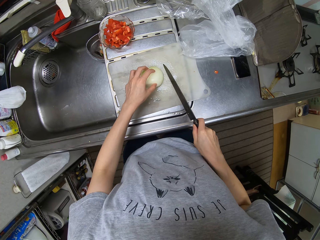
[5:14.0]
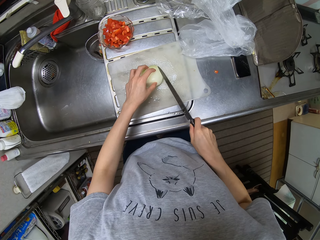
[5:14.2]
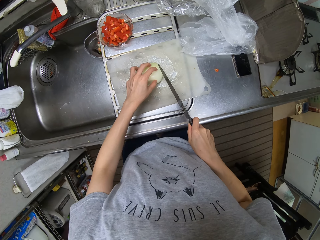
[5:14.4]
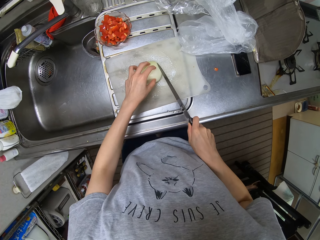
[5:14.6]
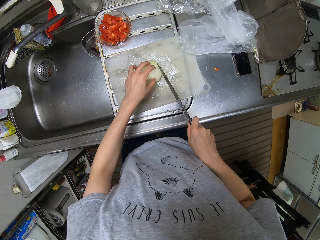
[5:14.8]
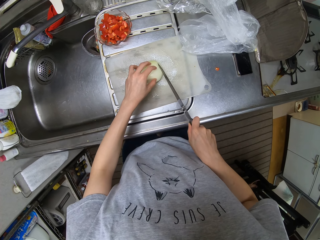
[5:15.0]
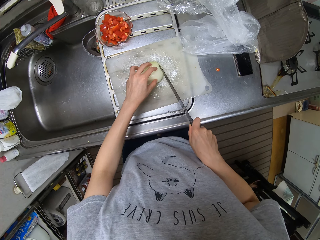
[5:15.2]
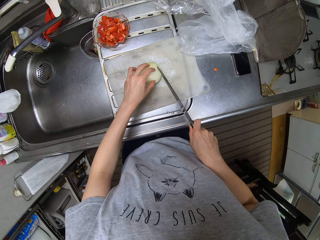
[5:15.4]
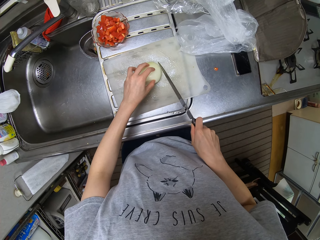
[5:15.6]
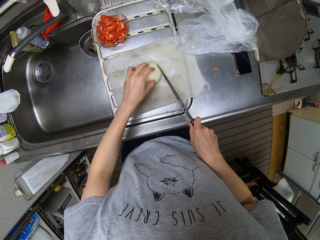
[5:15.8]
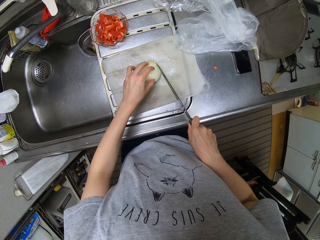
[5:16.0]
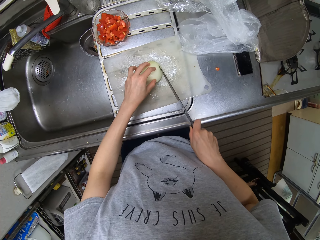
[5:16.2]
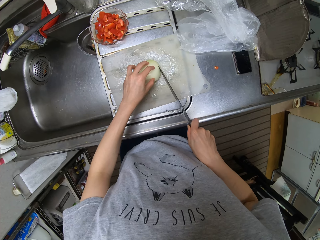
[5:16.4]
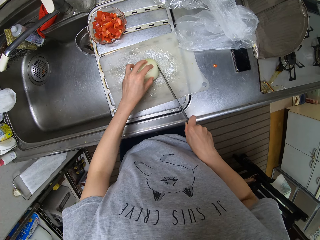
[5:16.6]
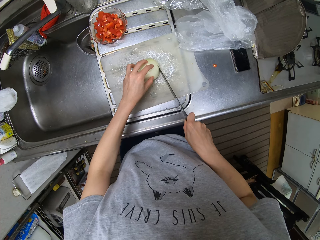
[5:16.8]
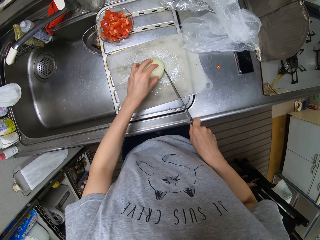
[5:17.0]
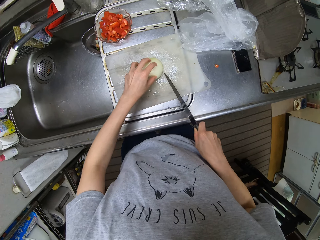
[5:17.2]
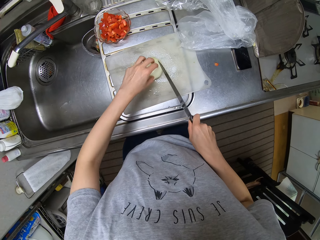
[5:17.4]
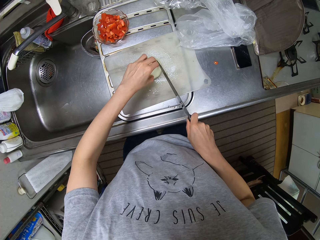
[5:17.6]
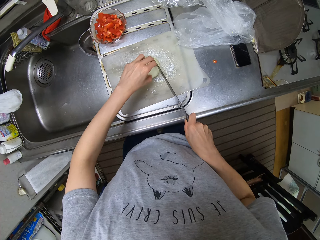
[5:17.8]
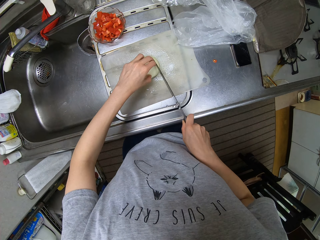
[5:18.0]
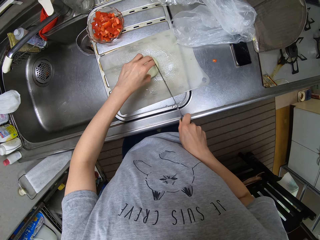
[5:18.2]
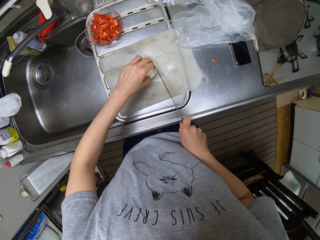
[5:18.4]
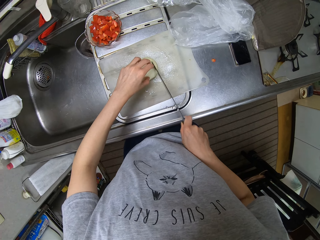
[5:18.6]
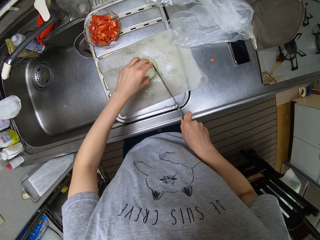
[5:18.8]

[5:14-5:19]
The camera wearer cuts the onion into smaller pieces.

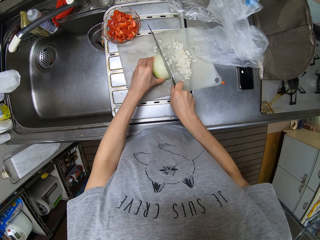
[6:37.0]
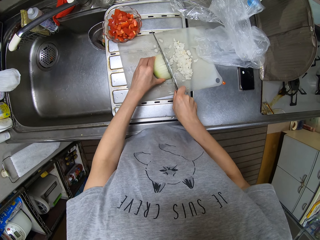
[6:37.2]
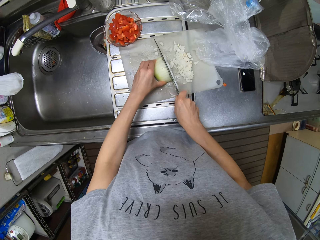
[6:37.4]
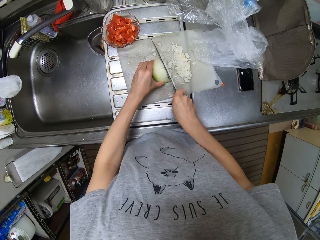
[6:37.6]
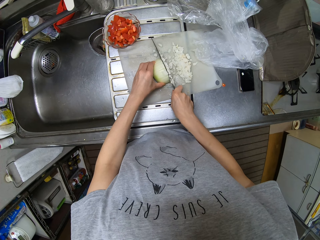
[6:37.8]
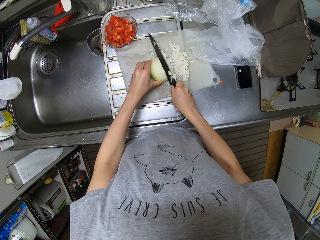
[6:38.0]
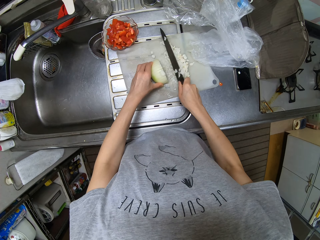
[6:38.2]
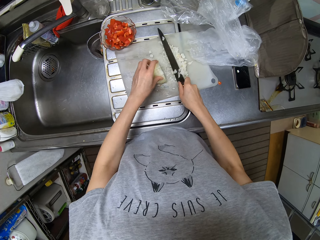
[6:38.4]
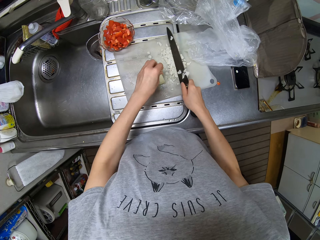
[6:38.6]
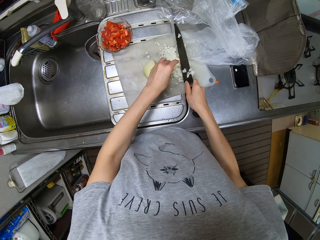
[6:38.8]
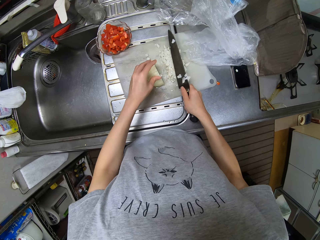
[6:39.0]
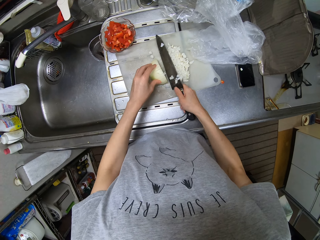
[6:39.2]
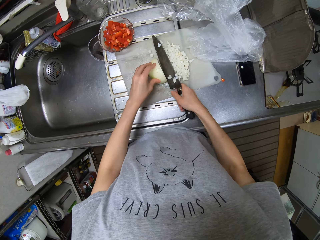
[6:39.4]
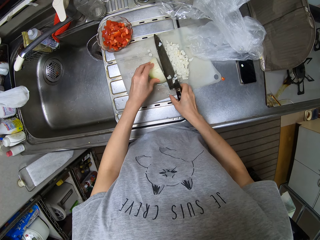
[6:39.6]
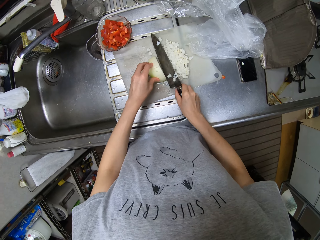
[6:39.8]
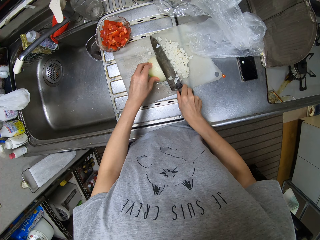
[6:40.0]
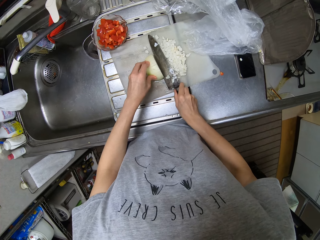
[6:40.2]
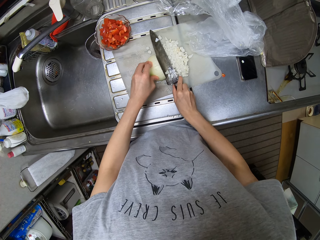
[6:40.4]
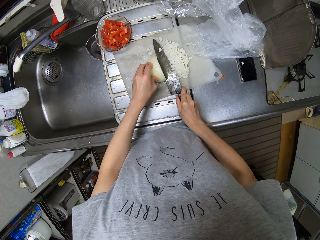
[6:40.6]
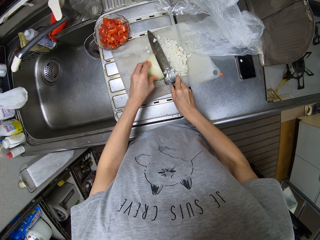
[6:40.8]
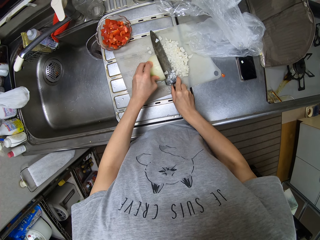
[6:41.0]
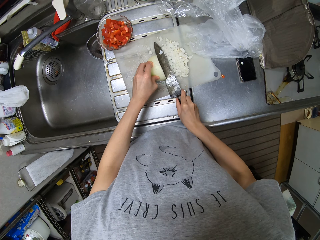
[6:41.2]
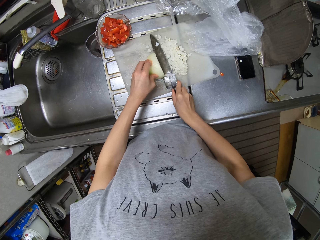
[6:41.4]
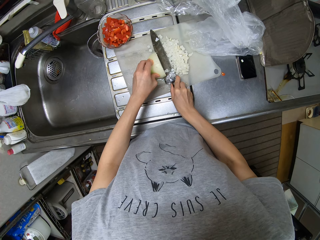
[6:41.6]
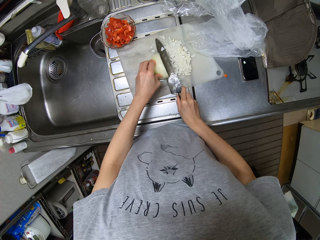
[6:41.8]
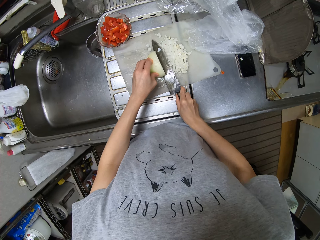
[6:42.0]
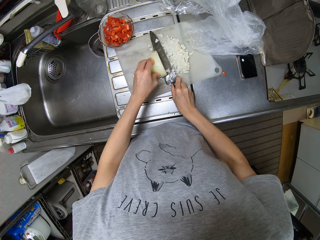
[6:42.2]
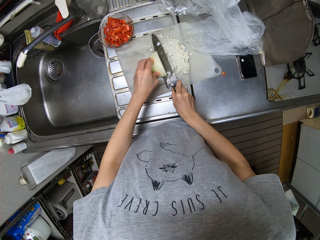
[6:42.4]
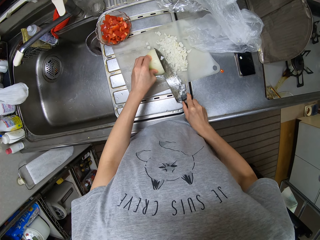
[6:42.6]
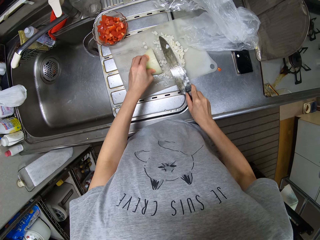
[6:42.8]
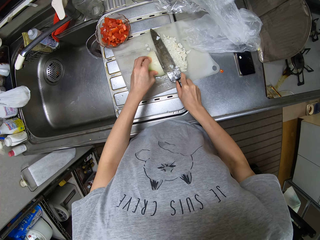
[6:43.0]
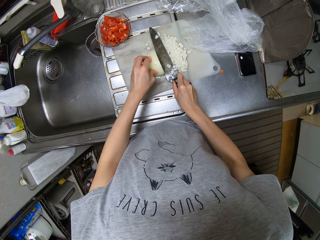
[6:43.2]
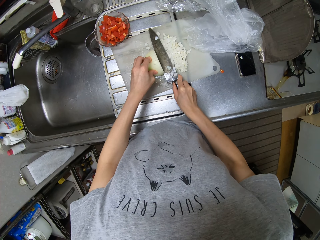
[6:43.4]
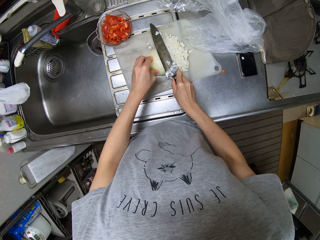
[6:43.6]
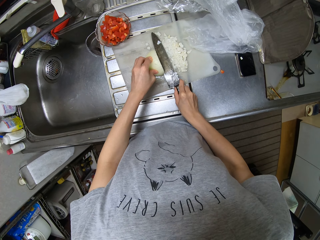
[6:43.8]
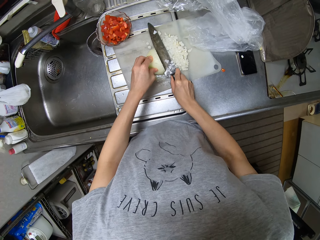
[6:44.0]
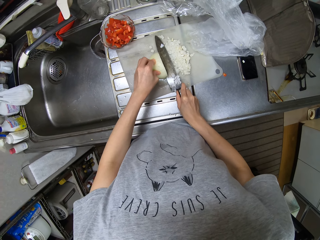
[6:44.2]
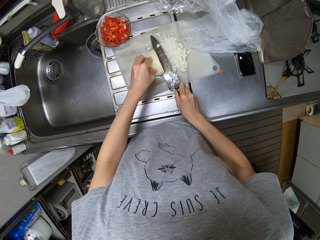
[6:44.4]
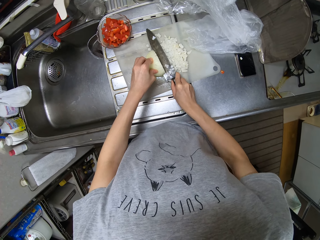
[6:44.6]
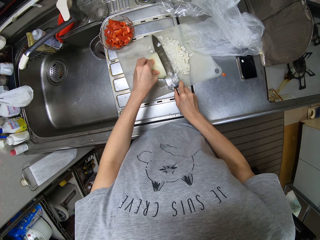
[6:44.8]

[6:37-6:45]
The camera wearer picks up the piece of onion. They put it aside. They cut the onion.
